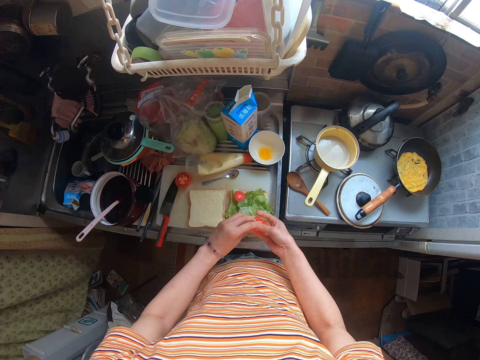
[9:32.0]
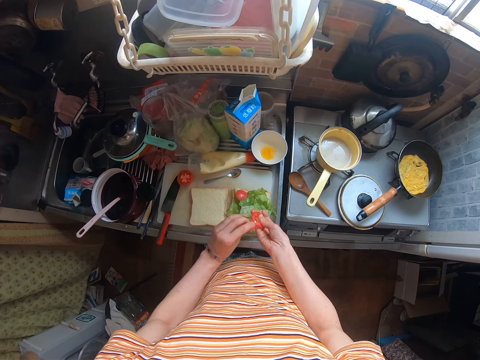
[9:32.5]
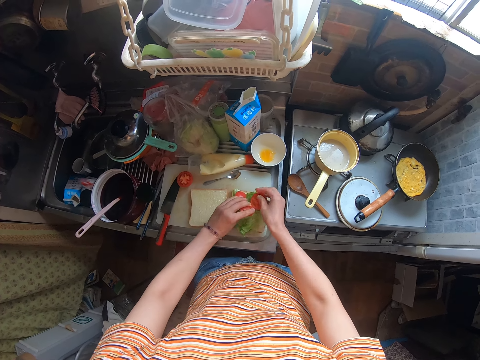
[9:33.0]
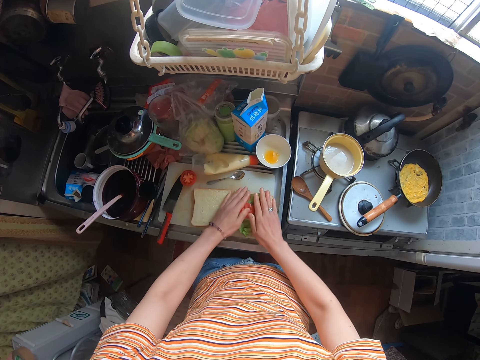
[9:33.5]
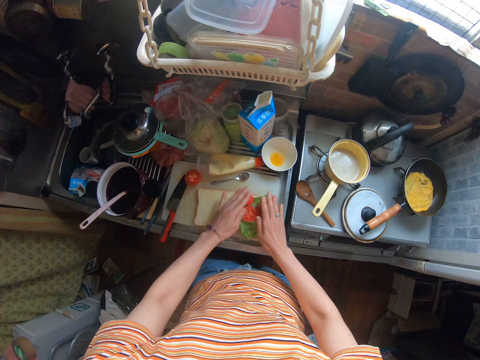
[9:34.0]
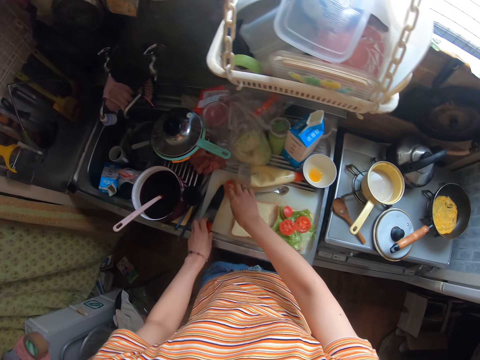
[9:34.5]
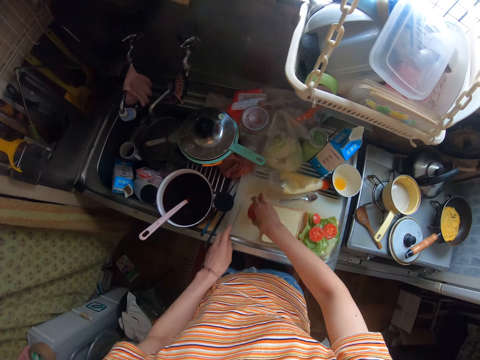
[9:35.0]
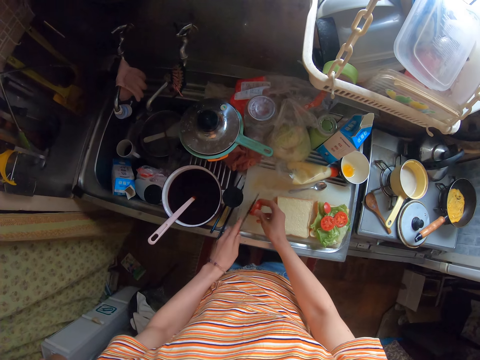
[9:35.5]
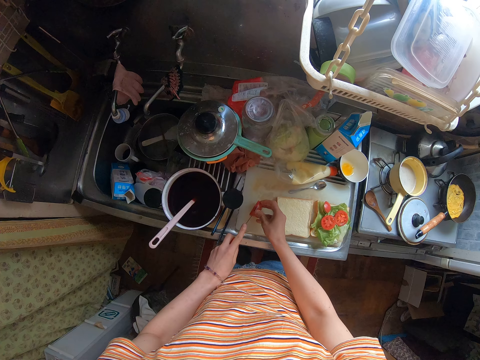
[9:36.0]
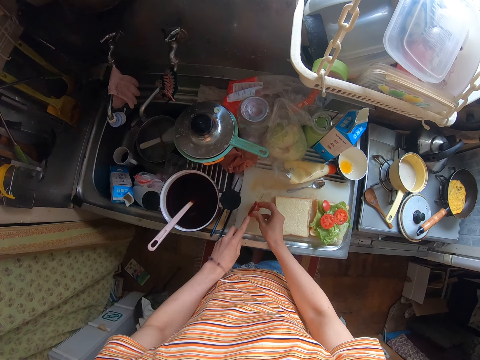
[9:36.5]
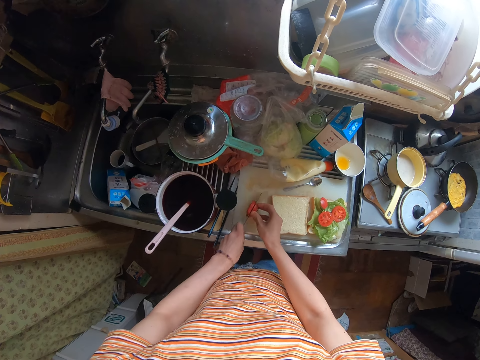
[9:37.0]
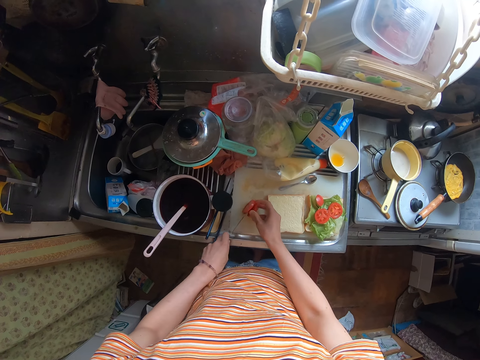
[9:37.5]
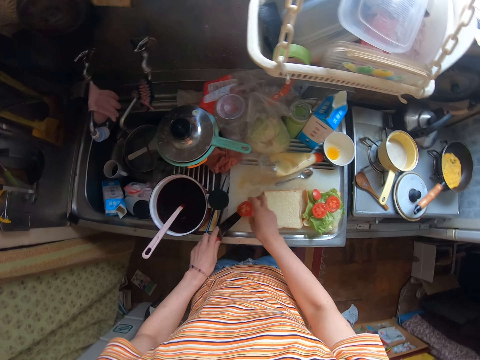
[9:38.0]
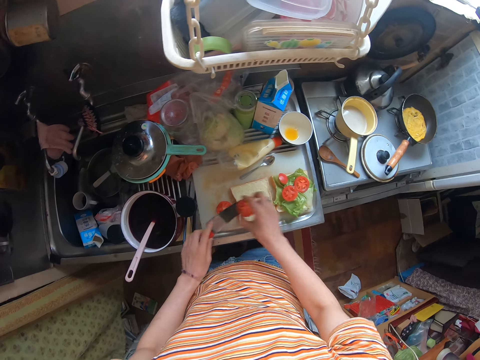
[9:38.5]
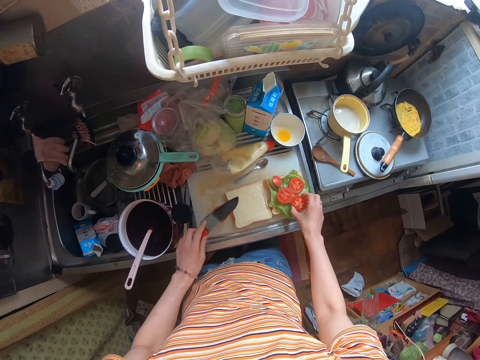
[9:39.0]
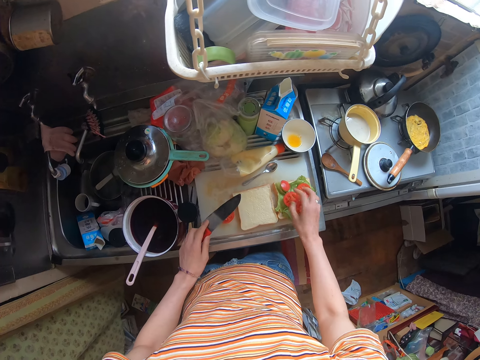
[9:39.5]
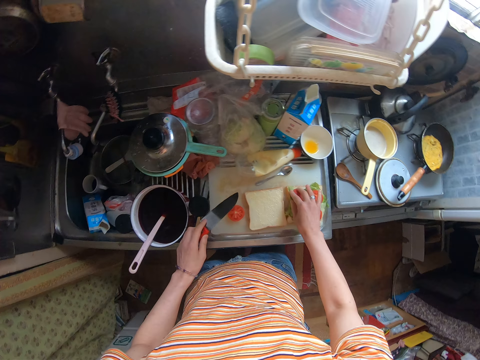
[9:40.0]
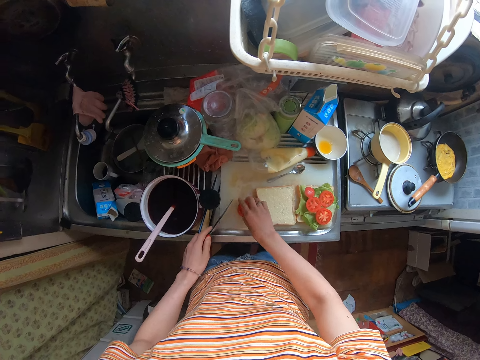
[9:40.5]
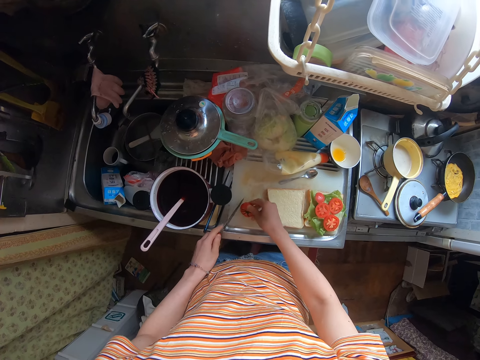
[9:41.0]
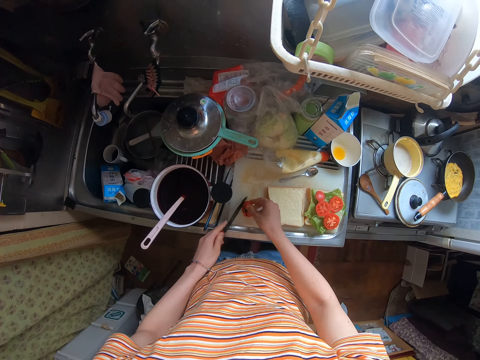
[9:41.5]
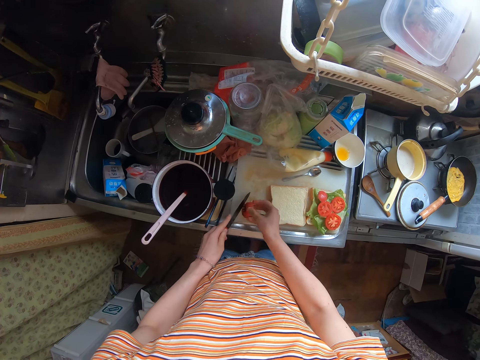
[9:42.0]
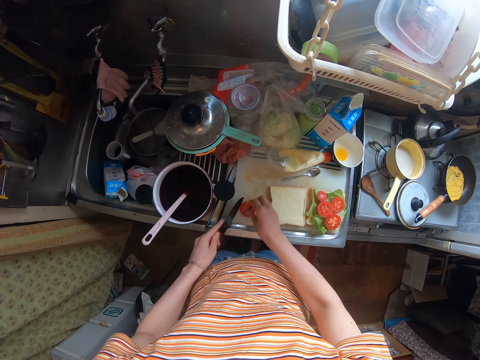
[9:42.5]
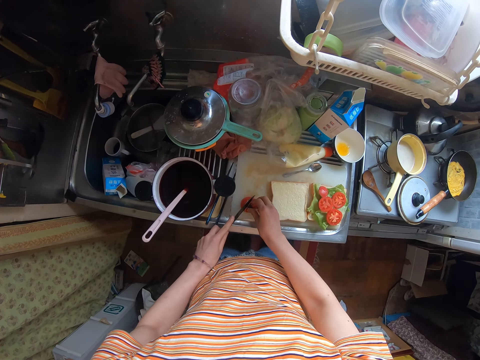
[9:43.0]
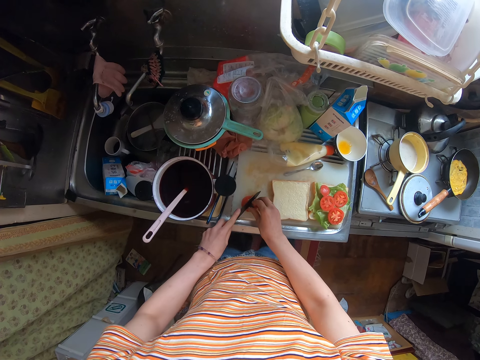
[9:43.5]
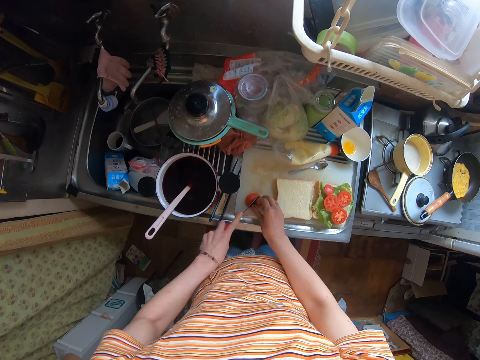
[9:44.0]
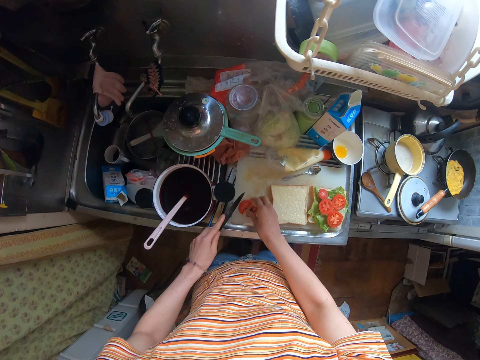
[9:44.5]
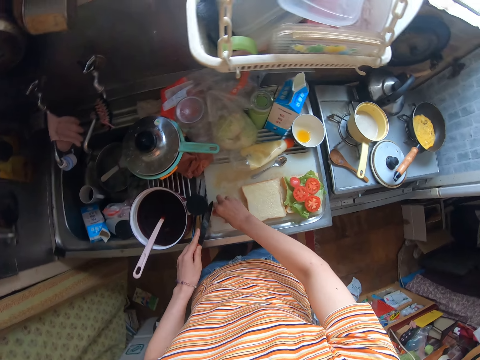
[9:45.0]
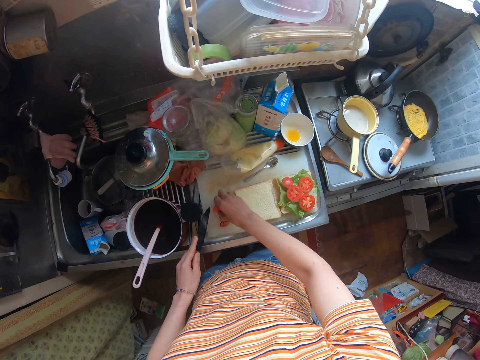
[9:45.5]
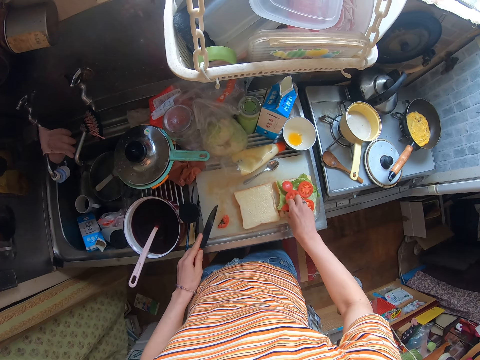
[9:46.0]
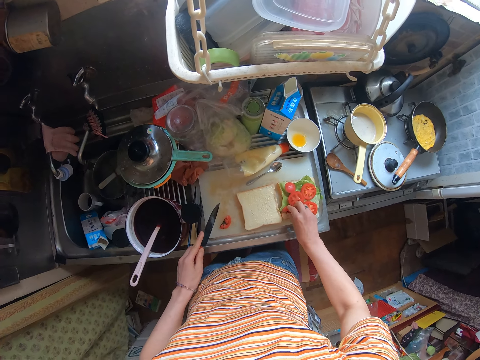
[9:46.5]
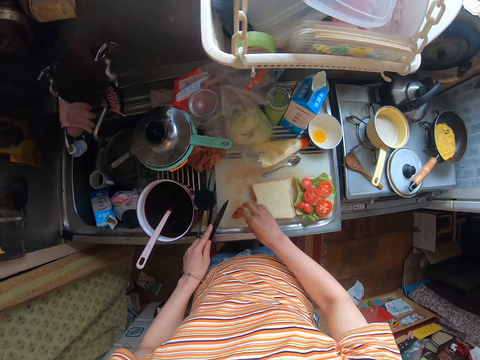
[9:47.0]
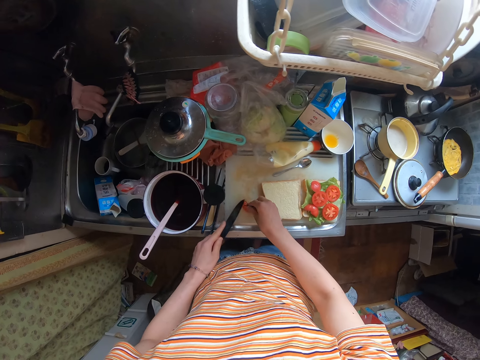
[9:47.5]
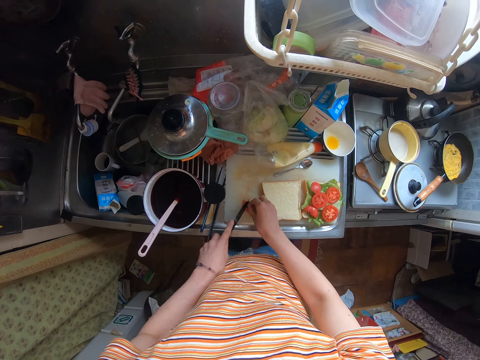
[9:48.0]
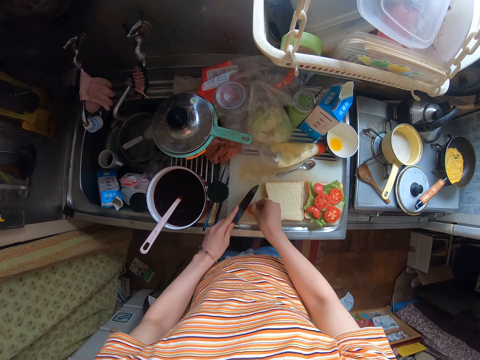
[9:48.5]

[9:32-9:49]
The camera wearer presses the bread. They pick up the knife and unsliced tomatoes from the cutting board. They cut the tomato with the knife. They pick the cut tomatoes. They place the tomatoes on the vegetables on the bread. They turn the tomato. They take the tomato on the cutting board. They chop the tomato. They place the chopped tomatoes on the bread.

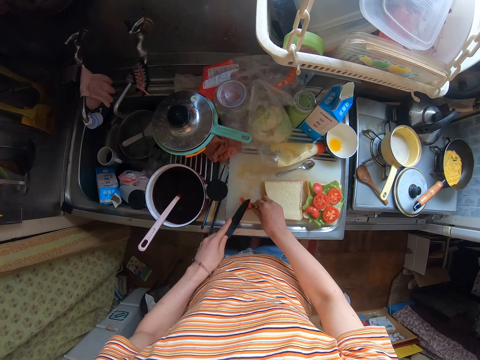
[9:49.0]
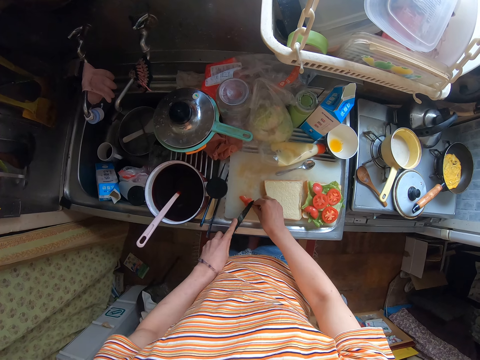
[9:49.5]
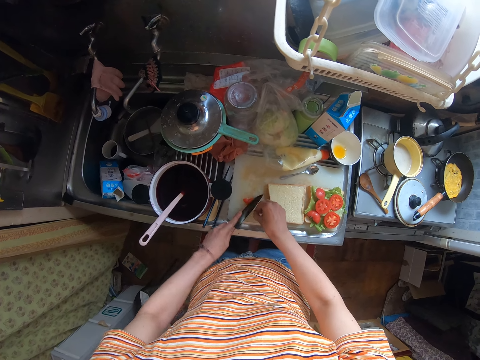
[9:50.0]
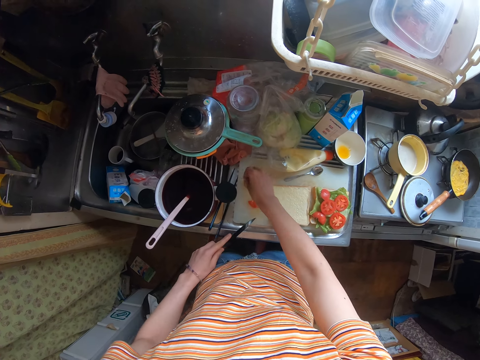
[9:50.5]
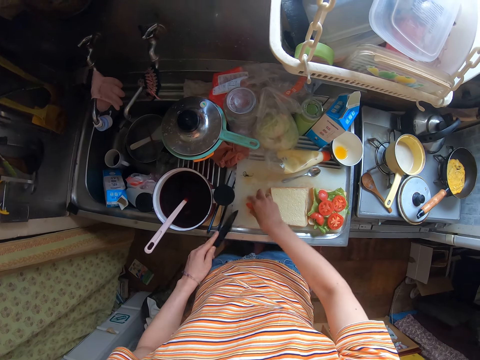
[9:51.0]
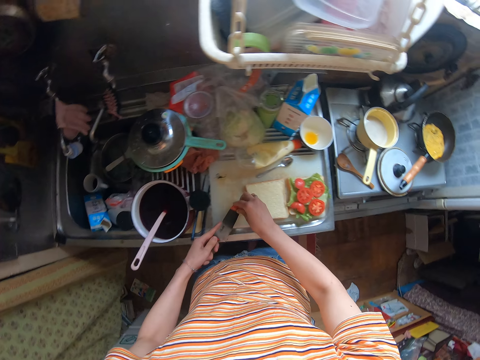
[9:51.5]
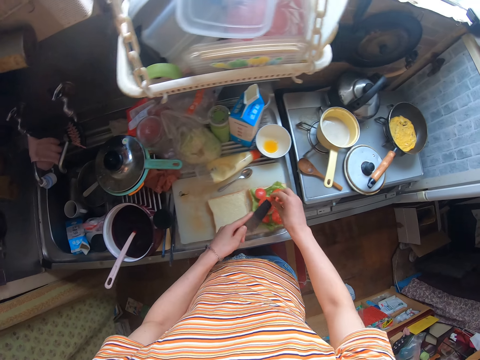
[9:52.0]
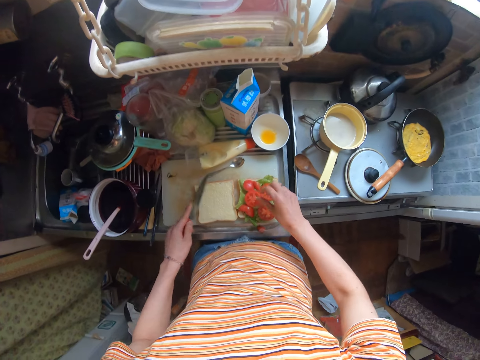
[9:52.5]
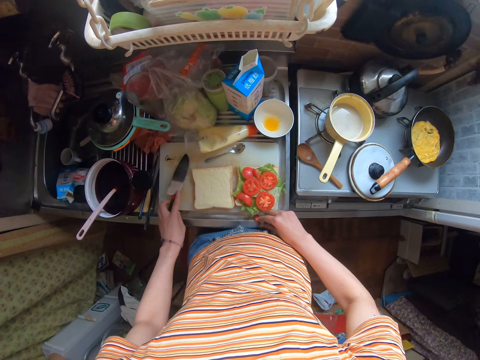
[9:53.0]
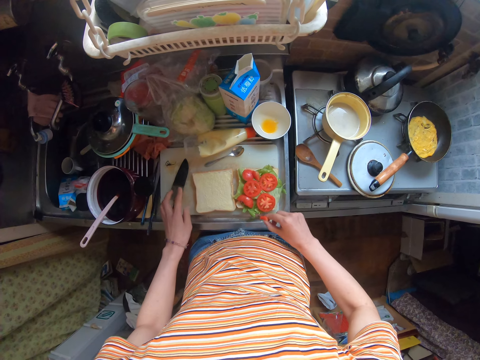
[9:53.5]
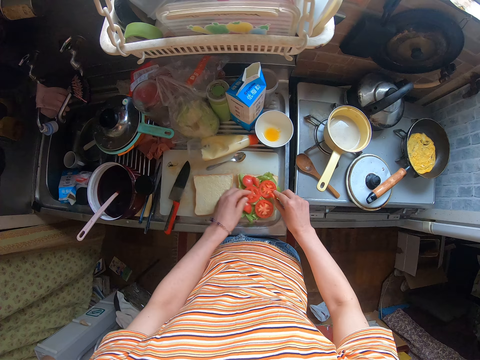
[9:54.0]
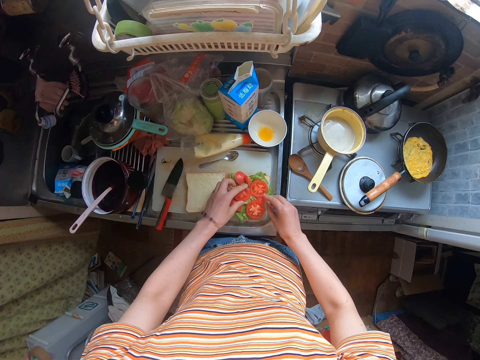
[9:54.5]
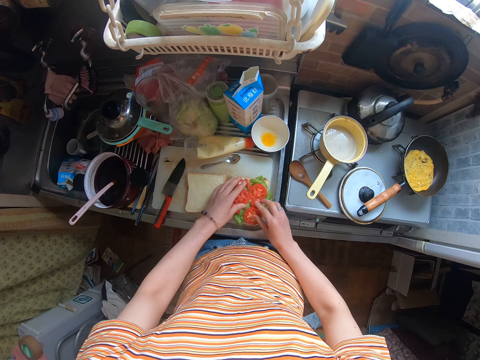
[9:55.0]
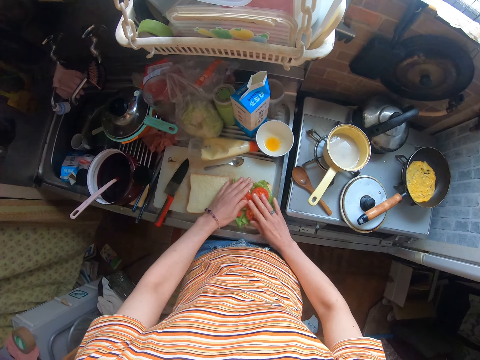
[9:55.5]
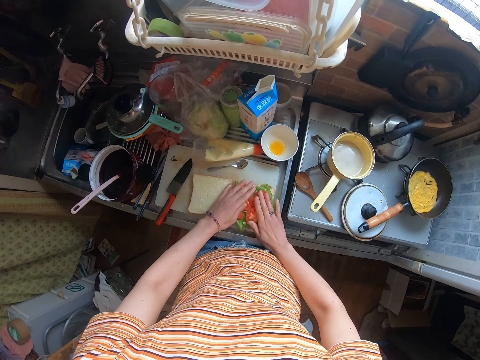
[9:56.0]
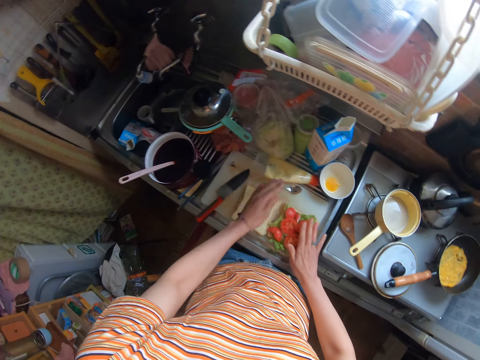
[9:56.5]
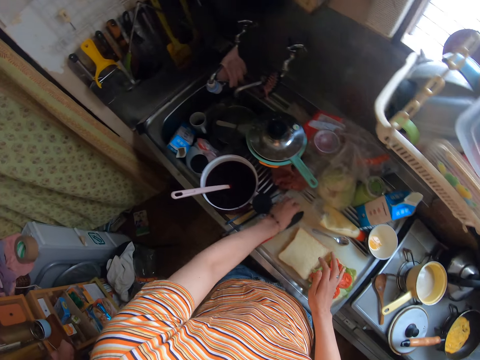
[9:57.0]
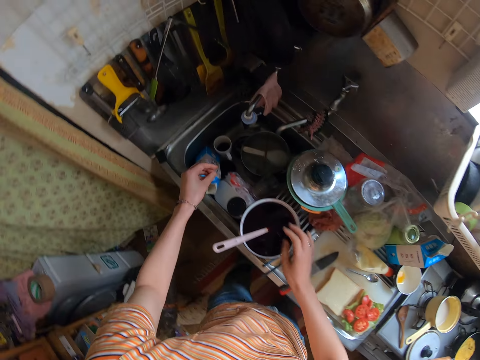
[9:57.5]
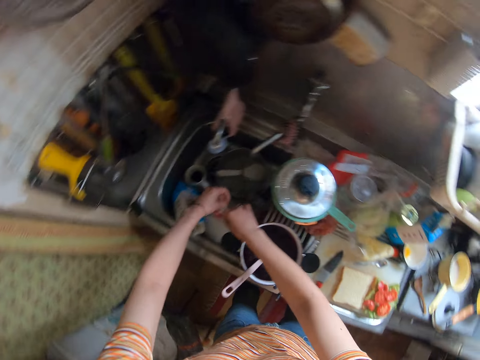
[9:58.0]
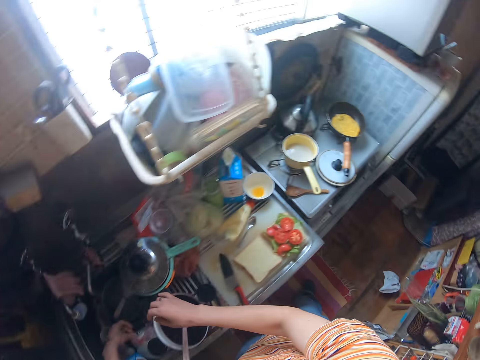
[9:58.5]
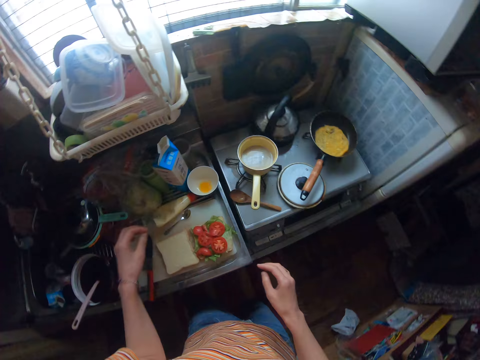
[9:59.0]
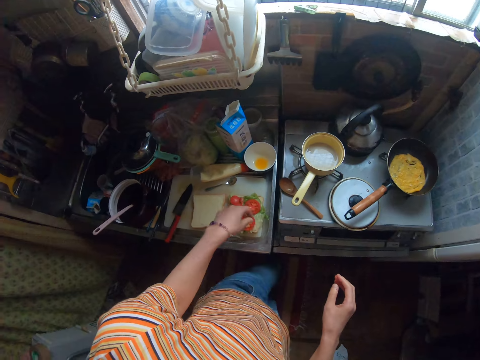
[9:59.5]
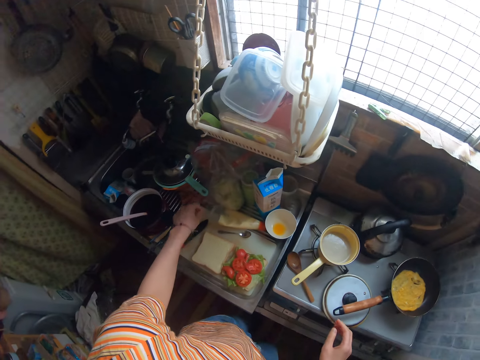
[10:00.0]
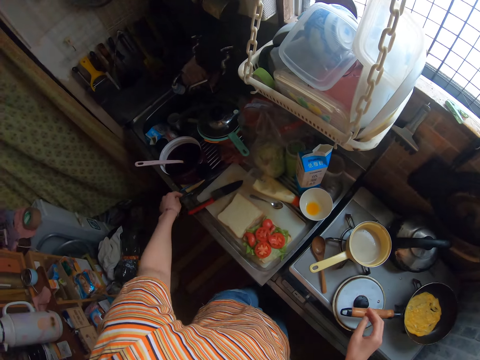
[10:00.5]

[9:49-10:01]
The camera wearer cuts the tomato into pieces. They put the piece of tomato aside. They put the piece of tomato on the bread with the knife. They put the knife aside. They put the piece of tomato on the bread. They press the tomatoes and vegetable on the bread. They pick up a part of the tomato on the cutting board. They throw it into a plastic bag in the sink. They move their hand.
